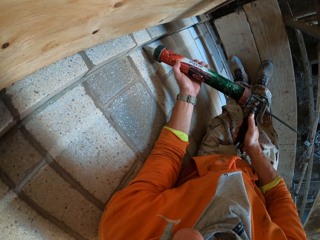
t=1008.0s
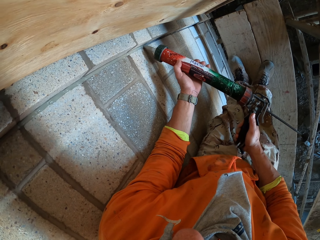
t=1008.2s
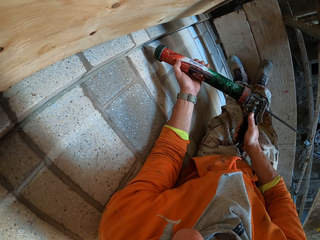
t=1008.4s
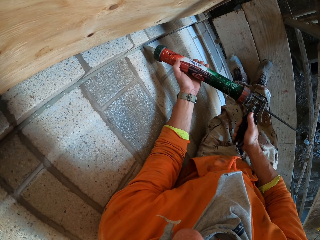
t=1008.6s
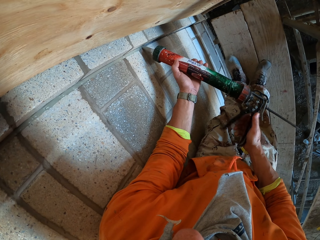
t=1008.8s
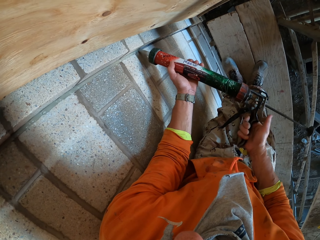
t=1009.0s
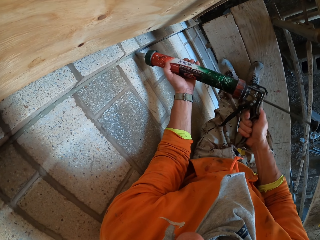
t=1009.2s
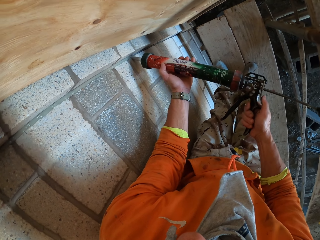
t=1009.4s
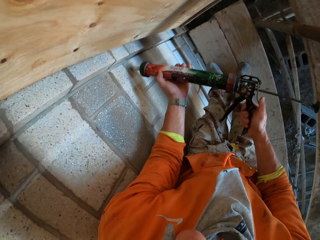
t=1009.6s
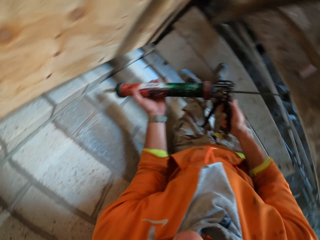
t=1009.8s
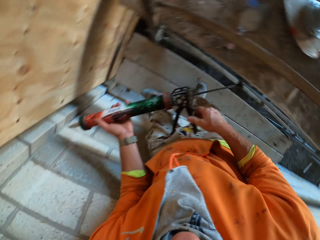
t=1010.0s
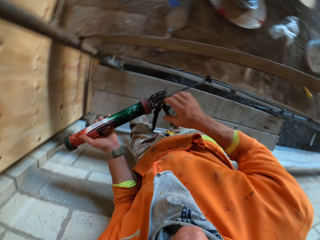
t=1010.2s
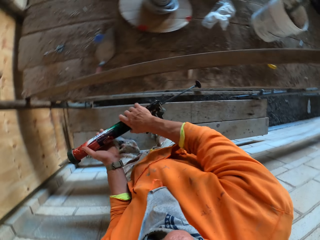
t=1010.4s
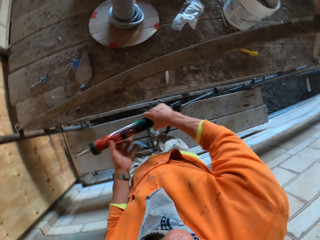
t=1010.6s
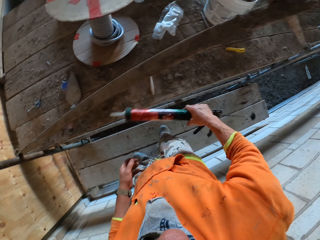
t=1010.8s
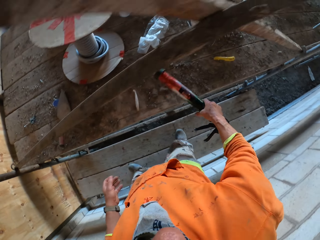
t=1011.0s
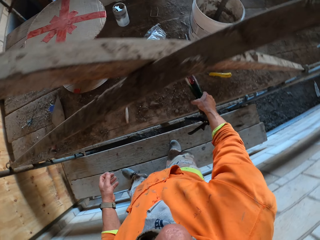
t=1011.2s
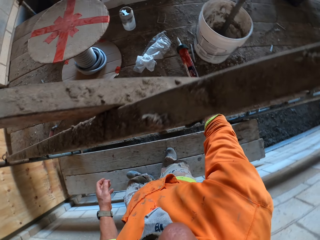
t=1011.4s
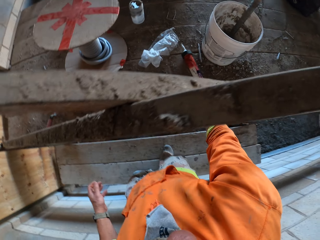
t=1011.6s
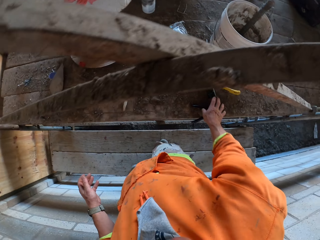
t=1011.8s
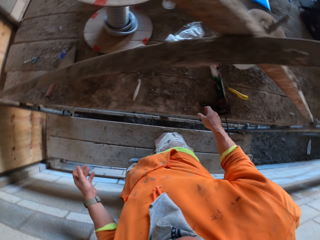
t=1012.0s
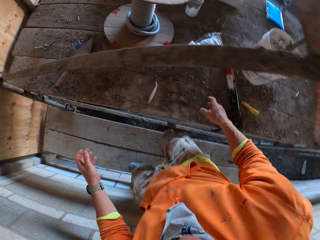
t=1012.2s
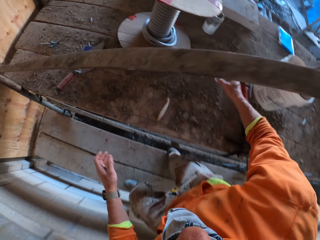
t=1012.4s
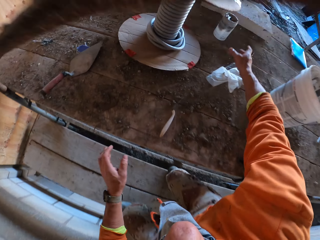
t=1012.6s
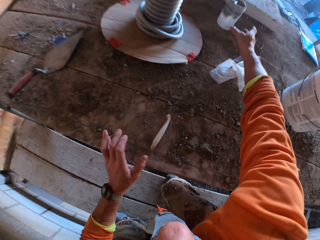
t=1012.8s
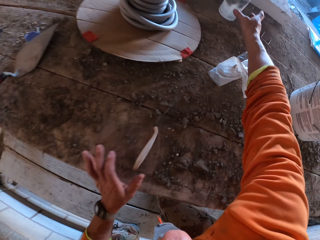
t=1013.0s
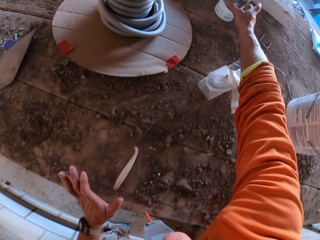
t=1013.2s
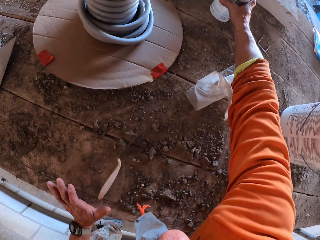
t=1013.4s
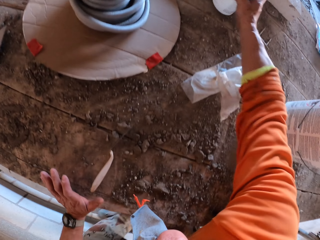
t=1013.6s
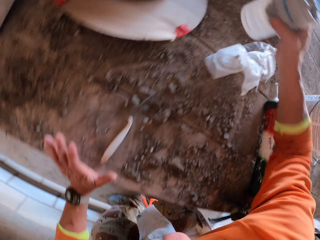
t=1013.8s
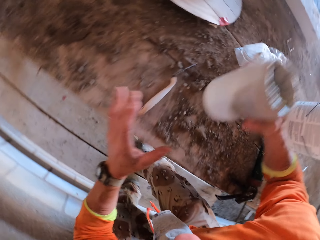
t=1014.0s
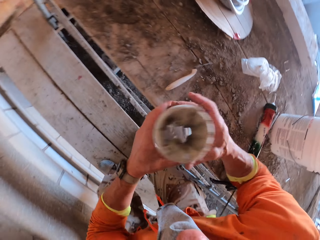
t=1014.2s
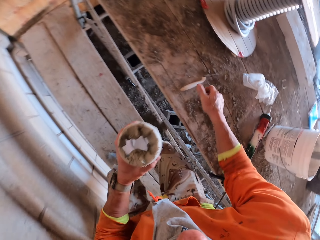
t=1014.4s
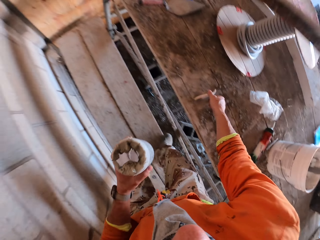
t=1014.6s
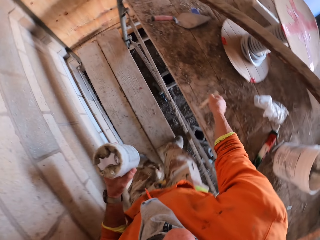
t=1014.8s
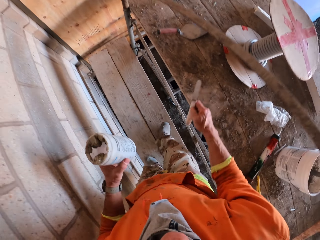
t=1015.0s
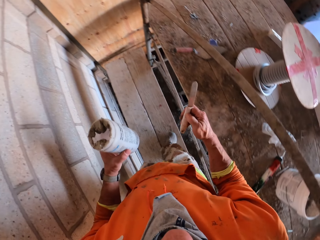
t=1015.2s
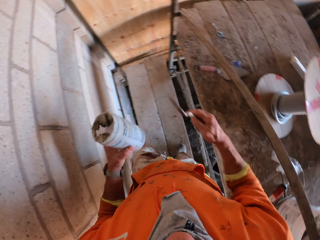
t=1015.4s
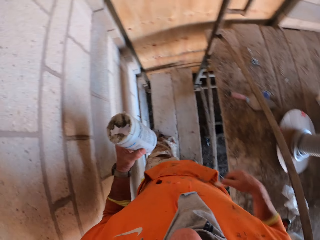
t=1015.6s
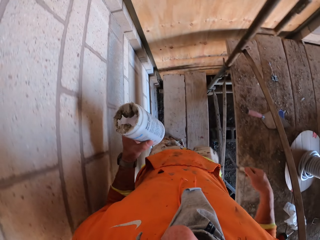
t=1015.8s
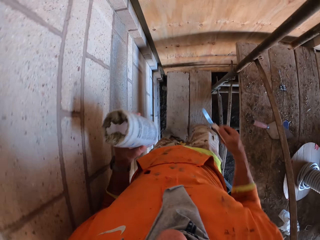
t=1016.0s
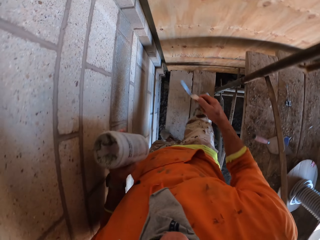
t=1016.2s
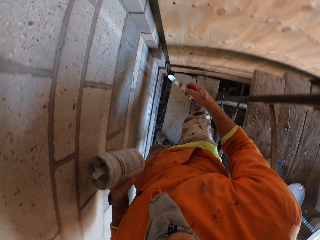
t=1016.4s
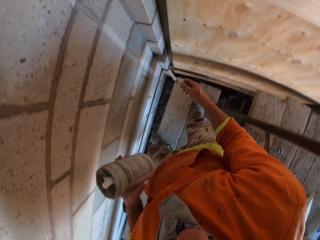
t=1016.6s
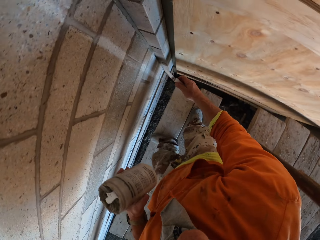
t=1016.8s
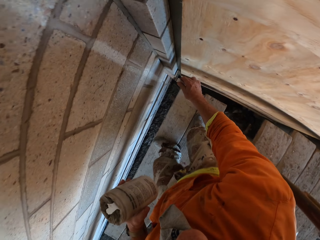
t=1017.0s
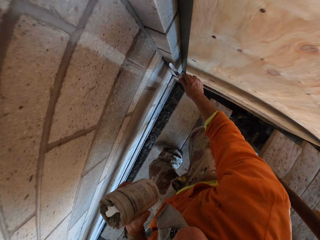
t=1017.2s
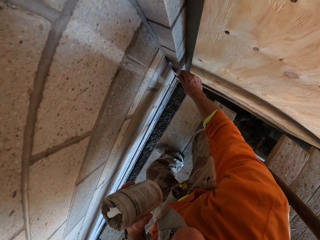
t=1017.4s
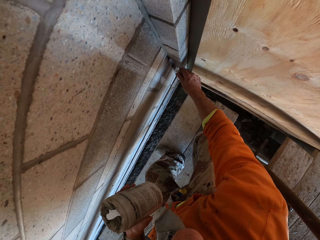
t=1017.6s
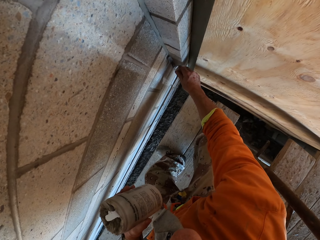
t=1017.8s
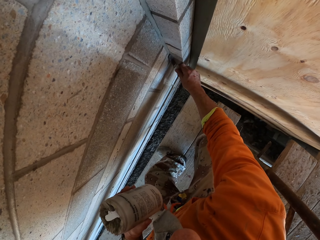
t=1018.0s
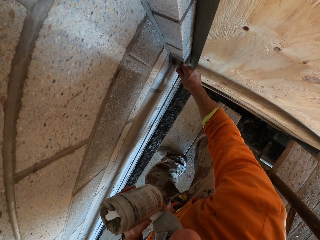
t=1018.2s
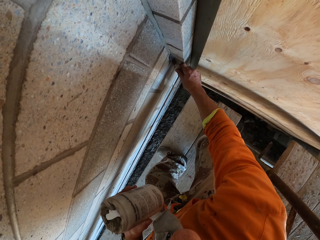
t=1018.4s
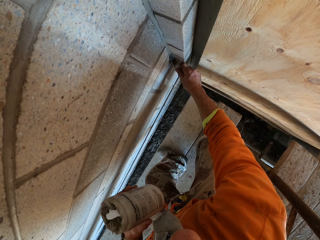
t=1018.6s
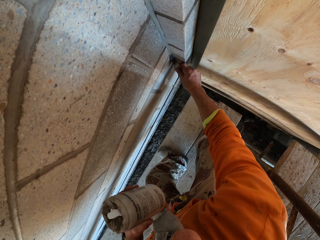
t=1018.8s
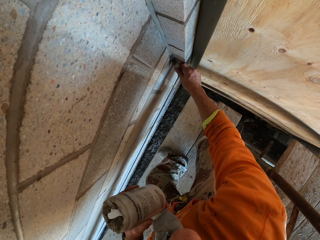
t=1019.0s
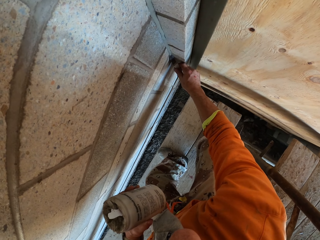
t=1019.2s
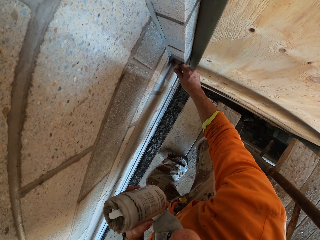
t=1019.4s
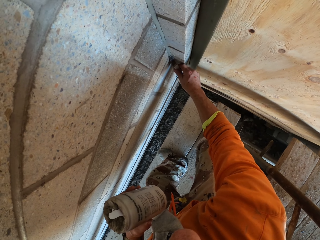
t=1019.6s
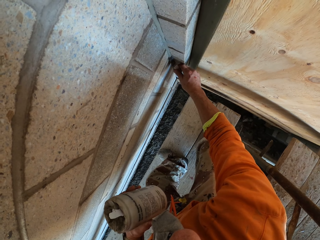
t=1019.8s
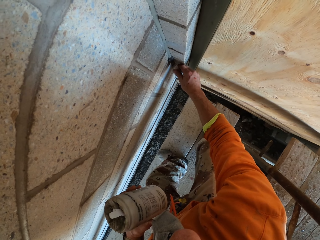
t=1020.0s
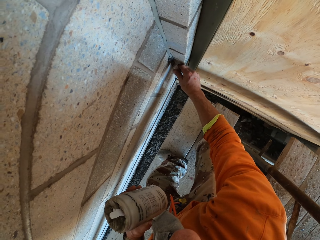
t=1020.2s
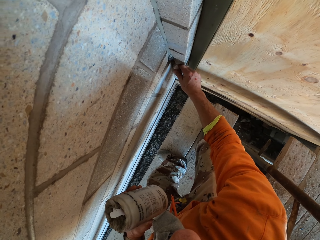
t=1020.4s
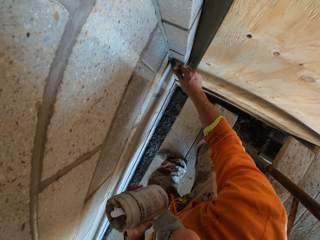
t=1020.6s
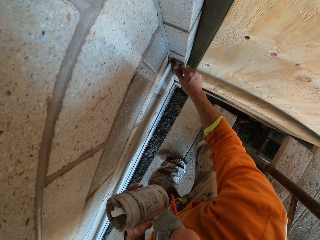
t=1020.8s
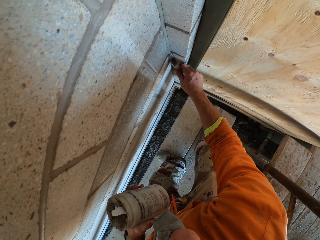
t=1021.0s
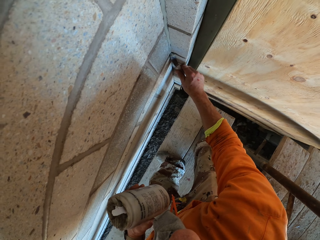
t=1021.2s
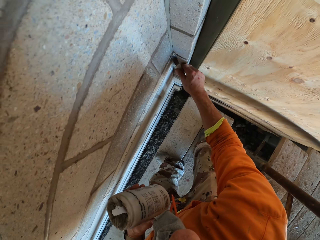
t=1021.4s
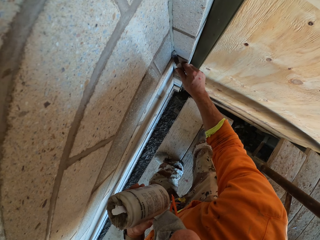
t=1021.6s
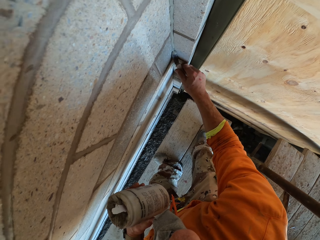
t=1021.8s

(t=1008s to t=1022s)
The camera wearer moves. They swing the right hand. They drop the silicone gun on the workers' stand. They swing the right hand. They pick up the plastic container. They swing the right hand. They move the plastic container to the left hand. They pick up a trowel with the right hand. They move. They wipe the trowel on the cloth. They swing the right hand. They remove the excess filler from the wall using the trowel.

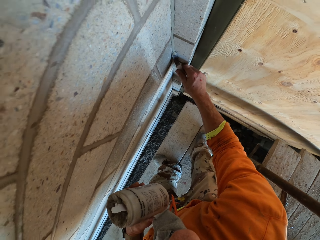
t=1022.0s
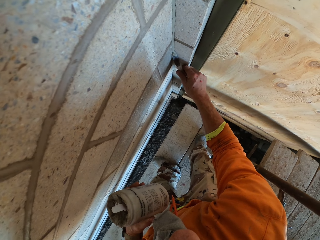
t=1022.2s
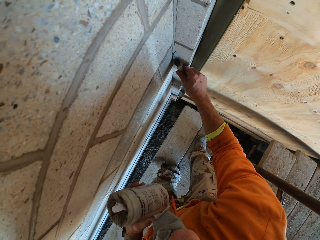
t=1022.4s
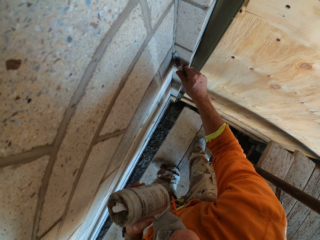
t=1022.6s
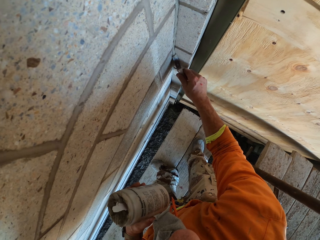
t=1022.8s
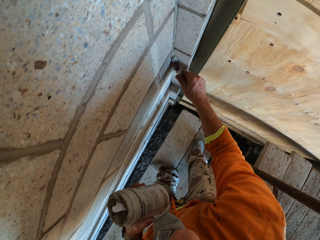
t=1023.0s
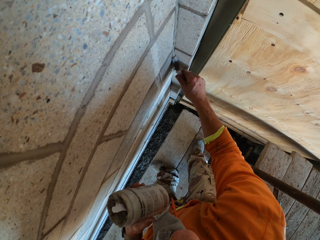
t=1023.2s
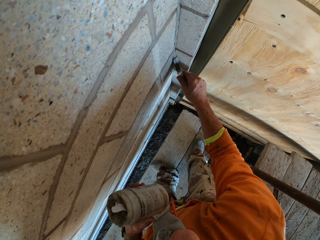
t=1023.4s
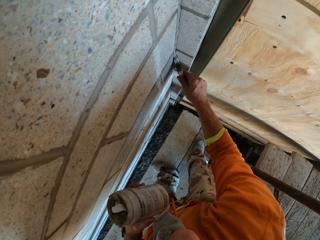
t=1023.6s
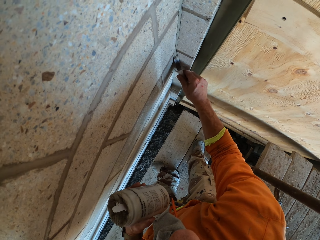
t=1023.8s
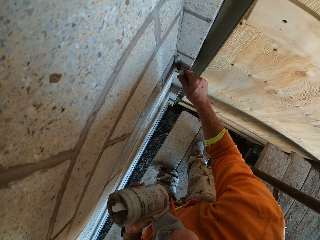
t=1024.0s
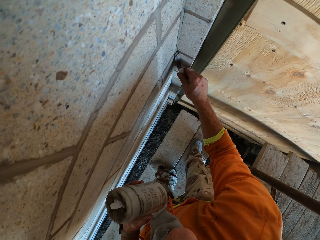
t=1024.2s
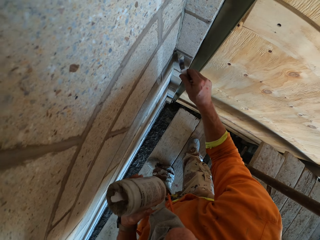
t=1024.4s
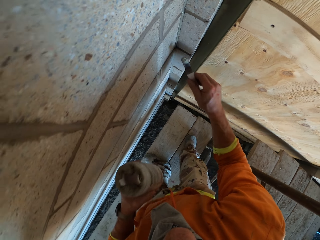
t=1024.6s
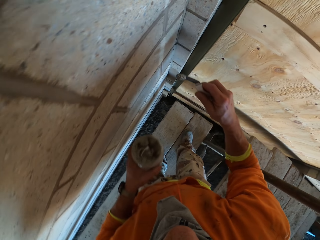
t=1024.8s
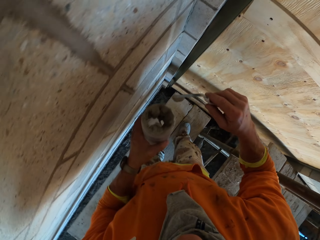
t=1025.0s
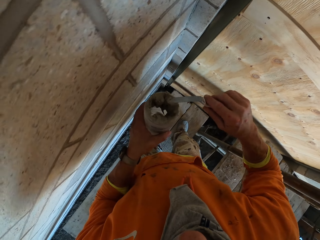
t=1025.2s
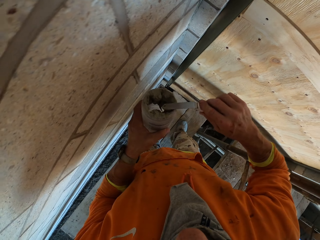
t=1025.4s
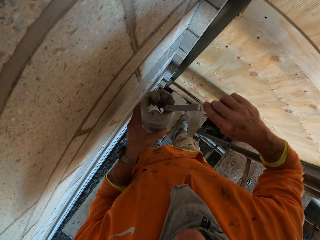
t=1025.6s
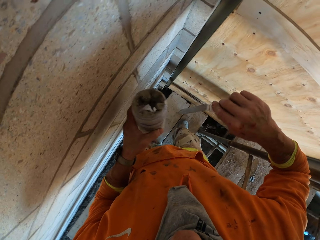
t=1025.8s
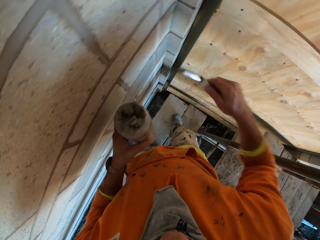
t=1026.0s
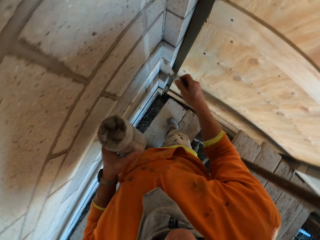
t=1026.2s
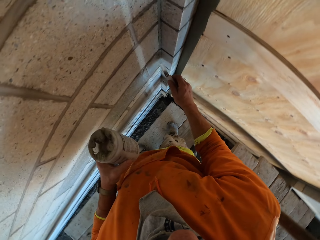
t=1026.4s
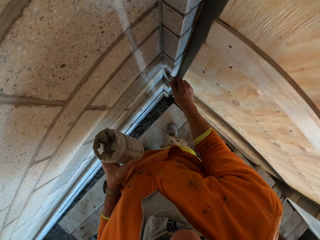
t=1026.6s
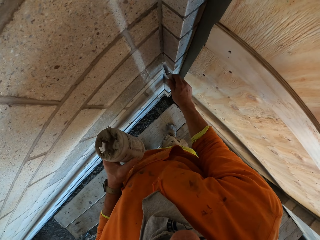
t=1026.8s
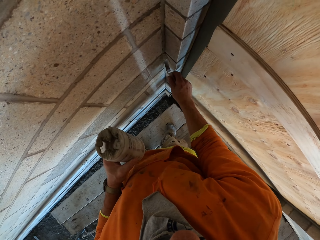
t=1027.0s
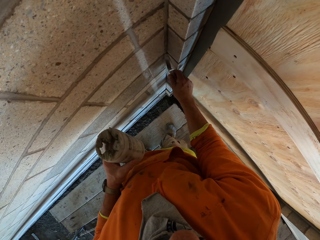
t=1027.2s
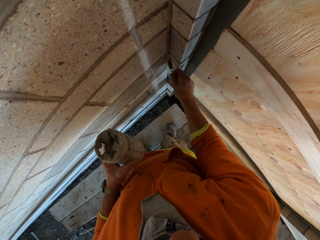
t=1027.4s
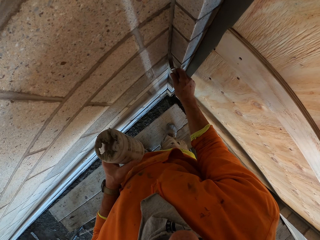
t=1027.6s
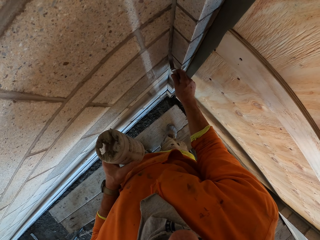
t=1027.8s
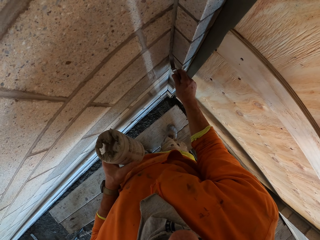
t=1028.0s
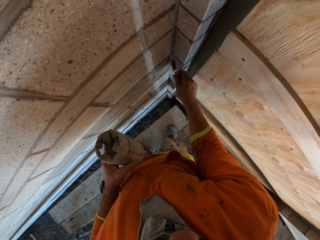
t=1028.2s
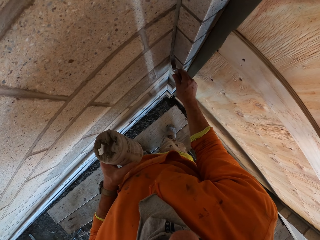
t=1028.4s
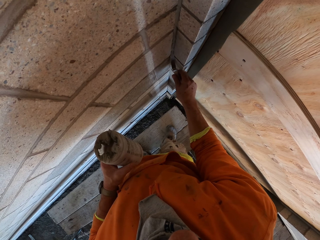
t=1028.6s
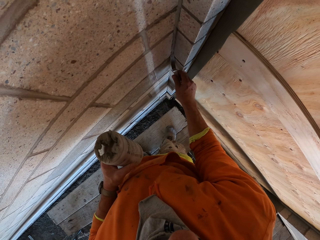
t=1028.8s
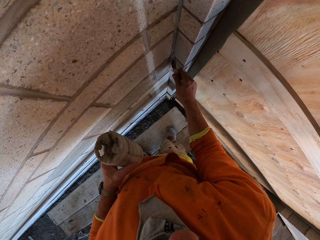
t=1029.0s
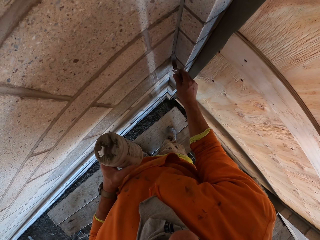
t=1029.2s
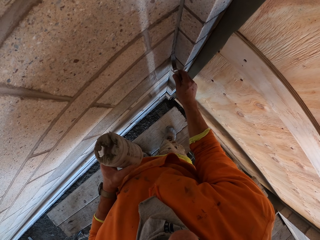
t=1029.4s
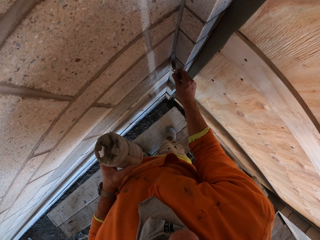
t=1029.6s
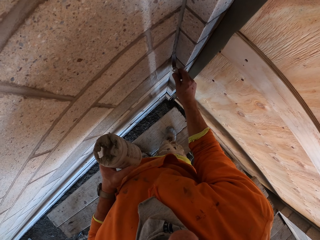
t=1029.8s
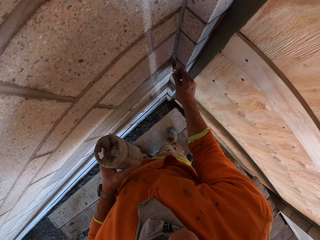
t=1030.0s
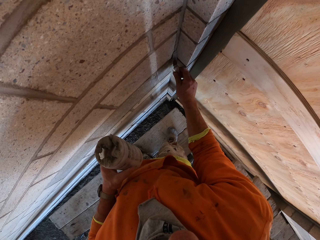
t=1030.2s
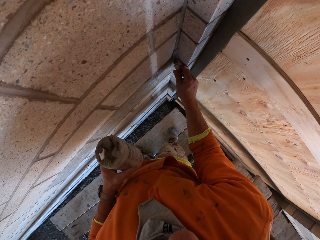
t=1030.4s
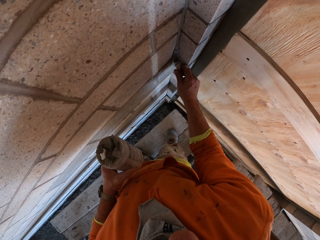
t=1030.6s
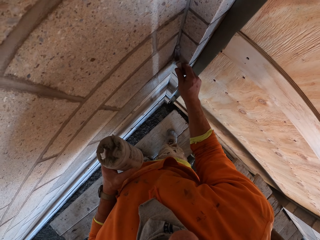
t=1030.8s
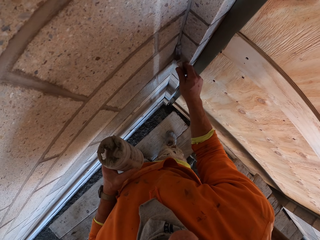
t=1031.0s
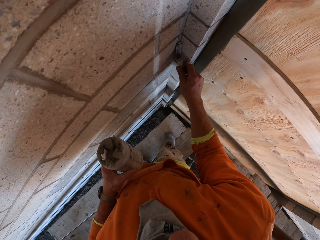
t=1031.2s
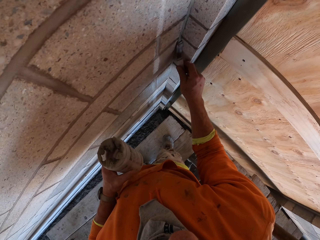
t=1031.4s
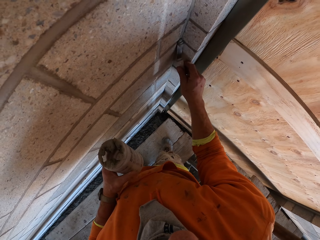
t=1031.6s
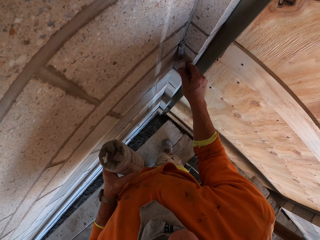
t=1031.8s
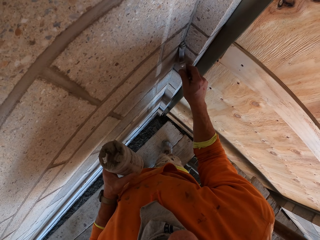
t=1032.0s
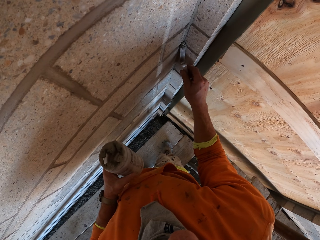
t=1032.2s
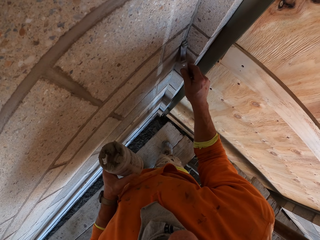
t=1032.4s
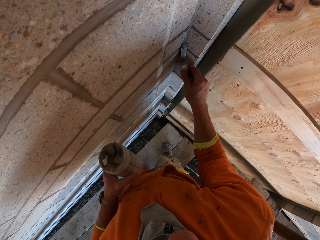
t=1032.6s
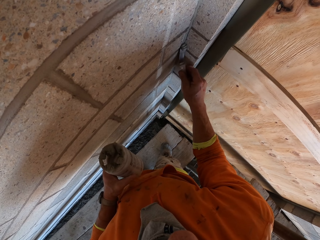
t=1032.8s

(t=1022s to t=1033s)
The camera wearer swings the right hand. They put the excess cement on the container. They wipe the trowel on the plastic container. They swing the right hand. They remove the excess filler from the wall using a trowel.
